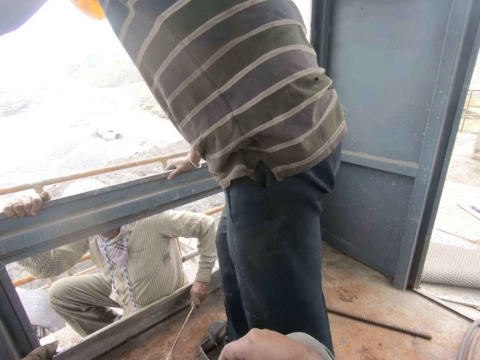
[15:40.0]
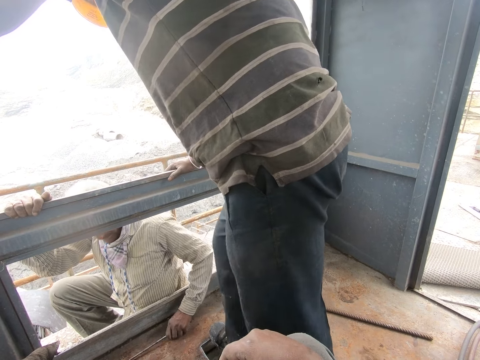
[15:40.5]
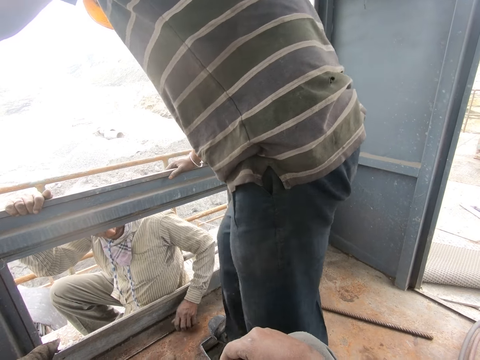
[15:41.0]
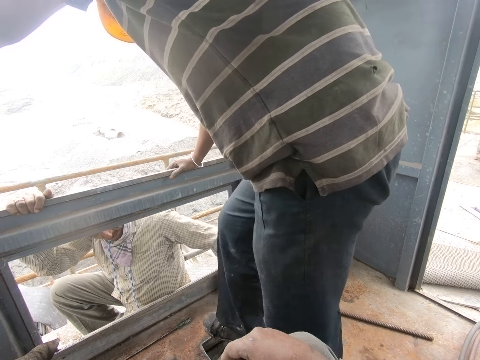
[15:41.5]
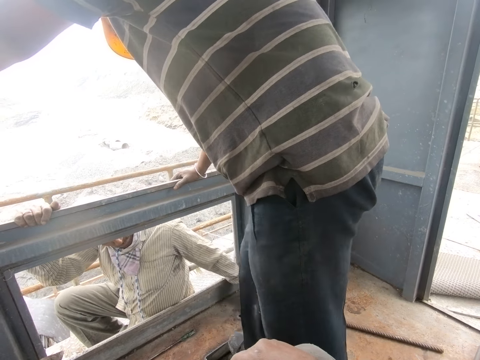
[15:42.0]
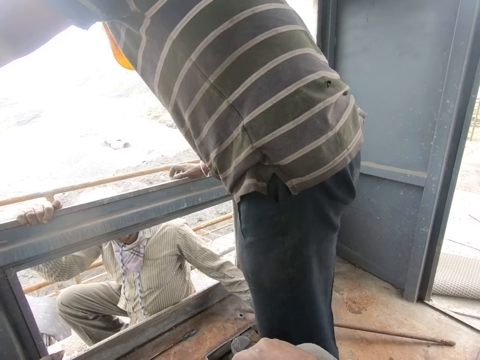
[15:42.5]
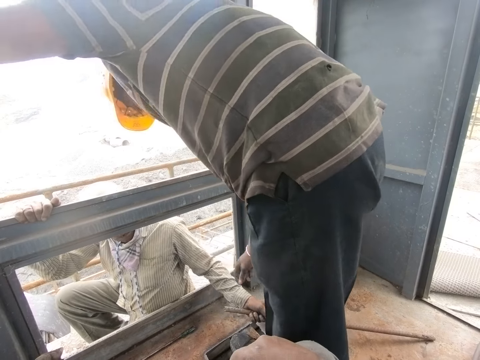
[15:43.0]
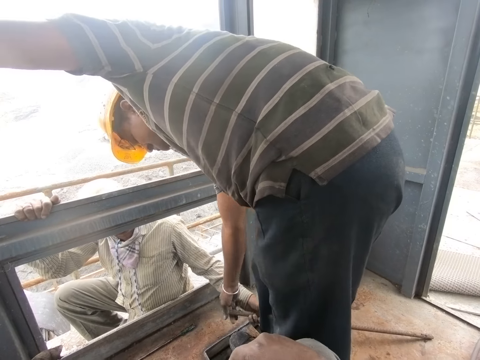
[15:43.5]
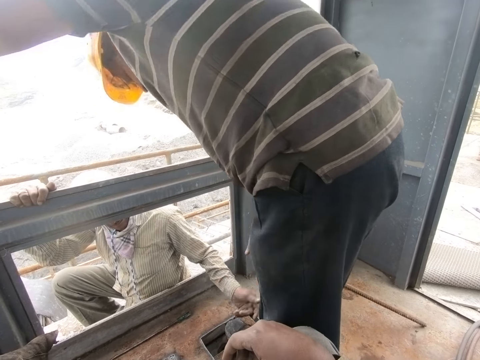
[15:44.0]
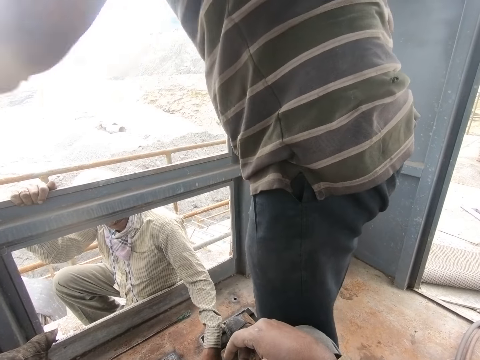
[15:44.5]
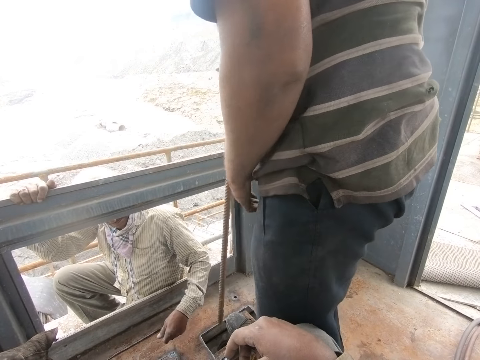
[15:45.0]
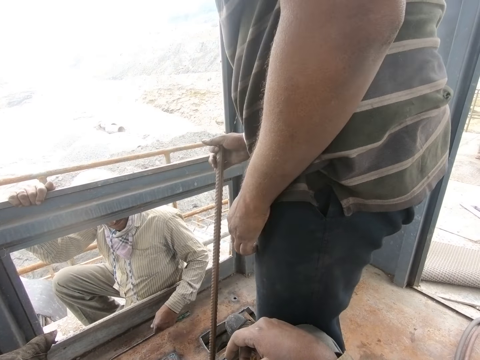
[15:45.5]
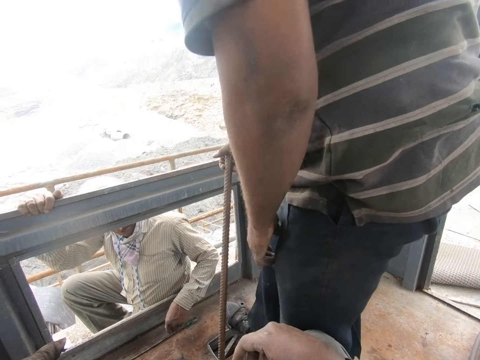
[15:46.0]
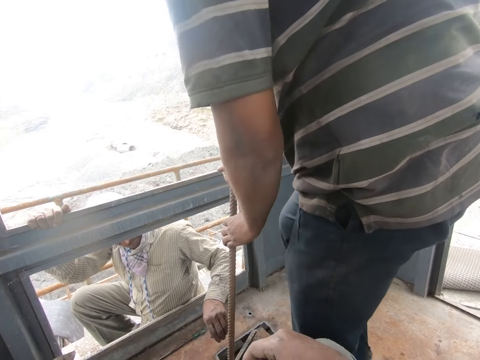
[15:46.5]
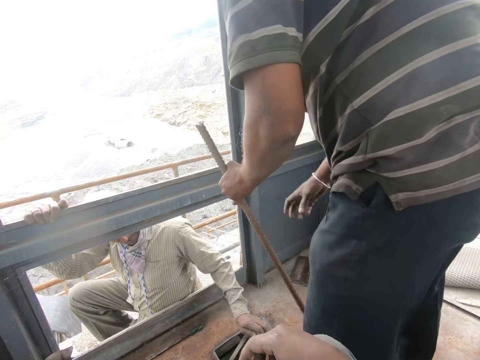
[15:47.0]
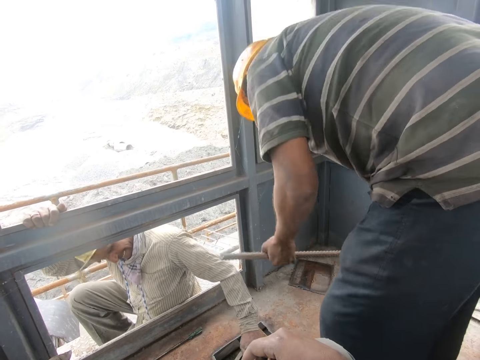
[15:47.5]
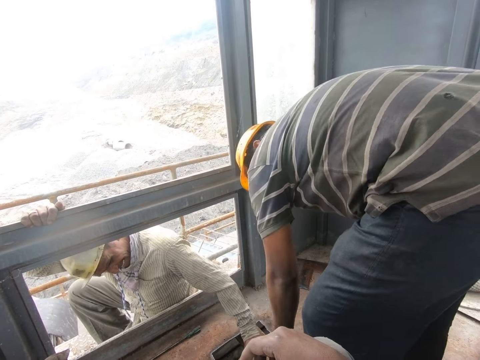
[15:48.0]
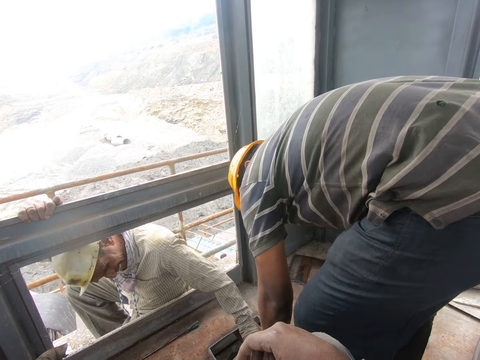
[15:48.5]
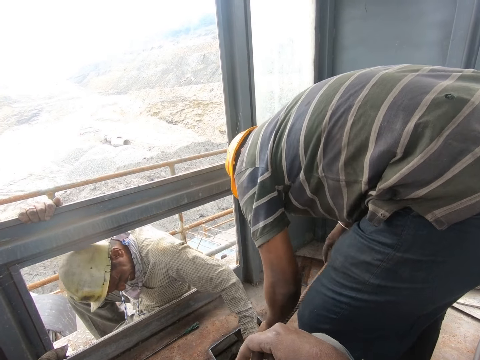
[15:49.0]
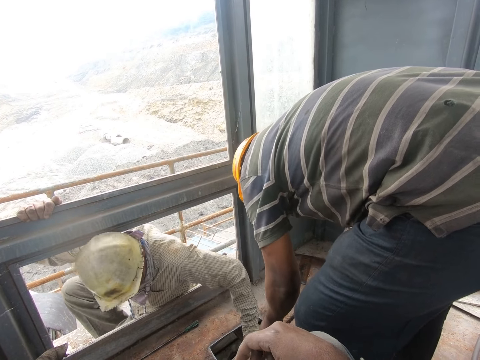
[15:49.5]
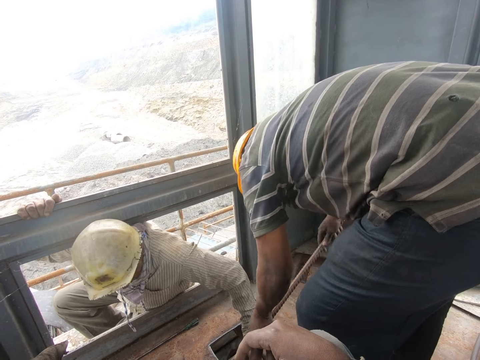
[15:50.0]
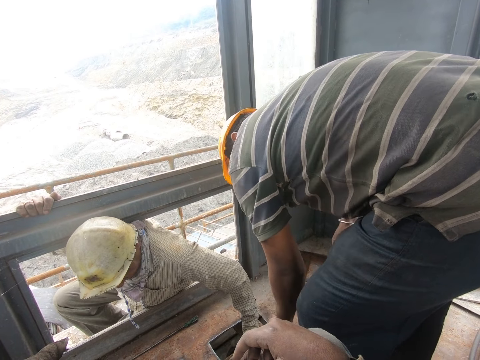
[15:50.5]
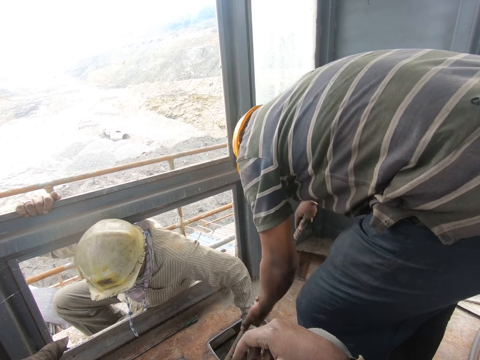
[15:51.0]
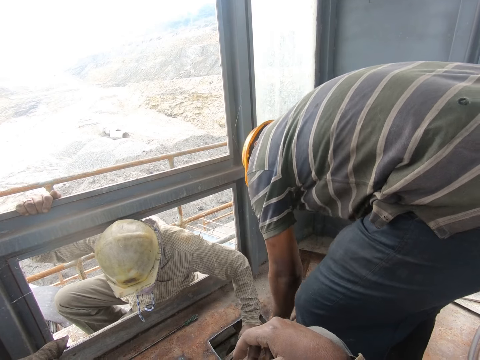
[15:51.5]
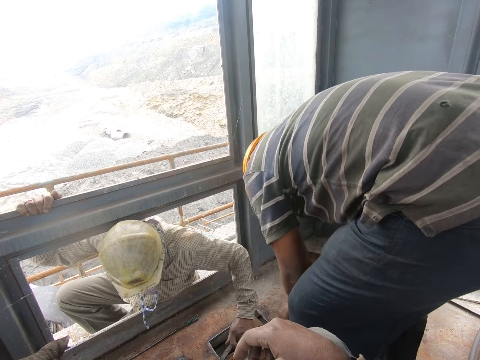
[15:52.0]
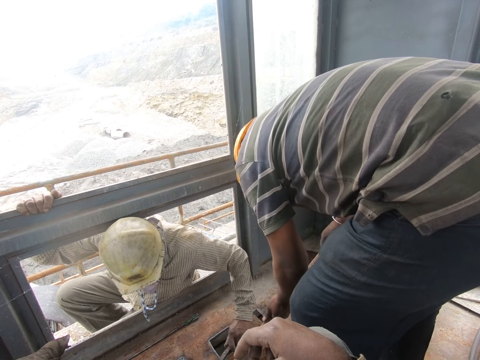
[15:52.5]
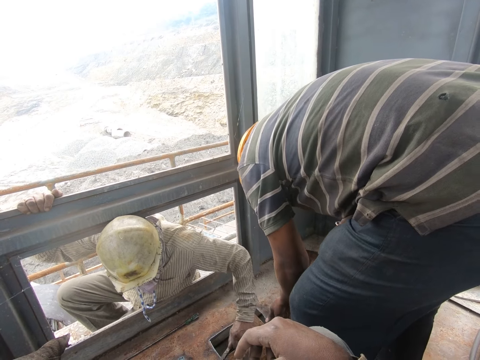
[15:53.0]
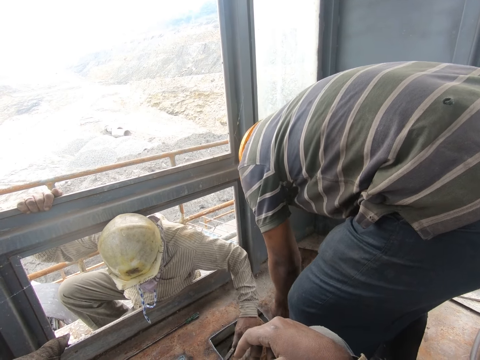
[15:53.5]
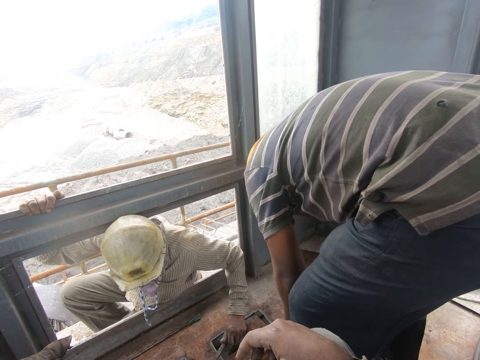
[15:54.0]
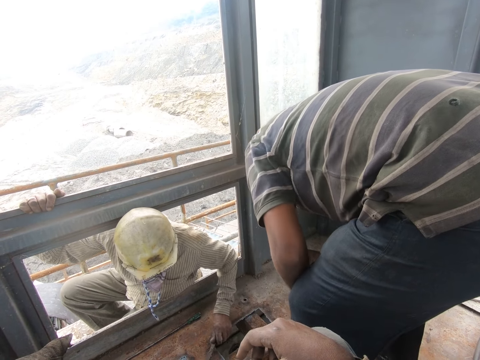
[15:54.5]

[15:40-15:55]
A man picks up a rod. The man removes his hand from the rod. The camera wearer stares around. The man opens the lid with the metal rod.

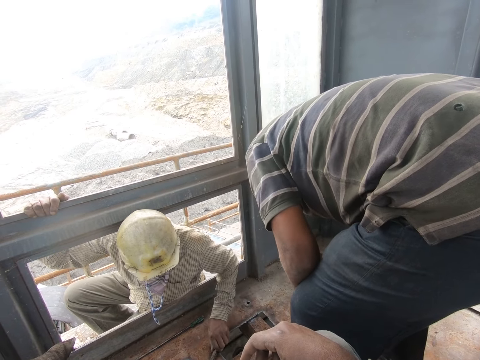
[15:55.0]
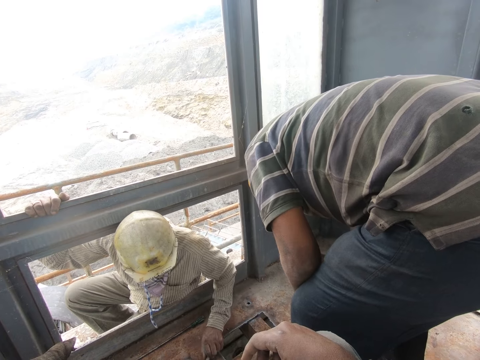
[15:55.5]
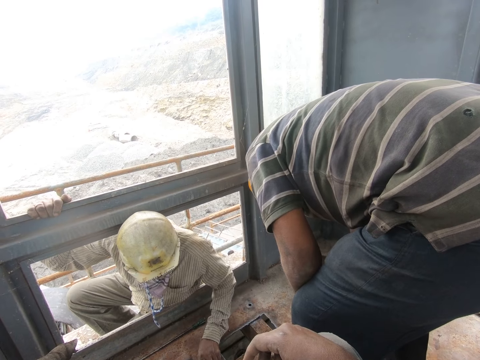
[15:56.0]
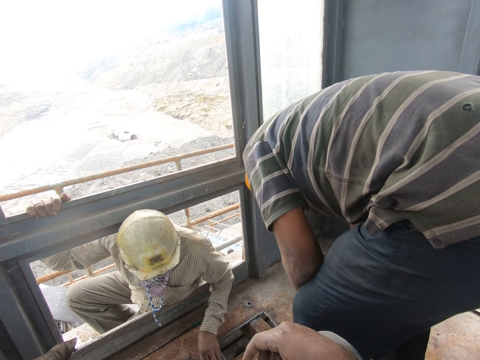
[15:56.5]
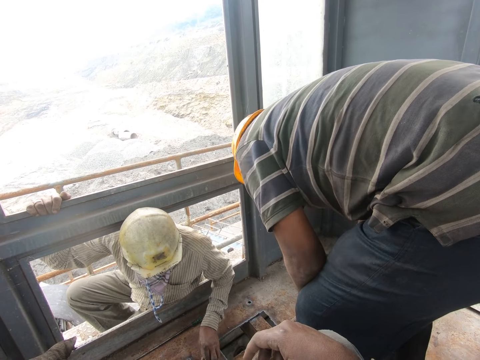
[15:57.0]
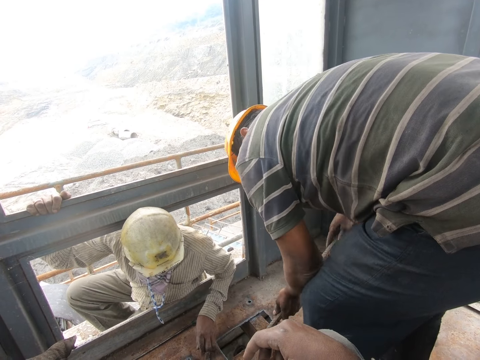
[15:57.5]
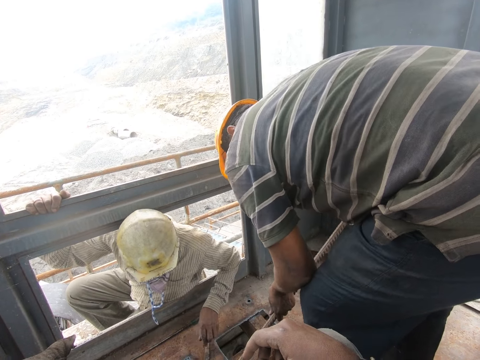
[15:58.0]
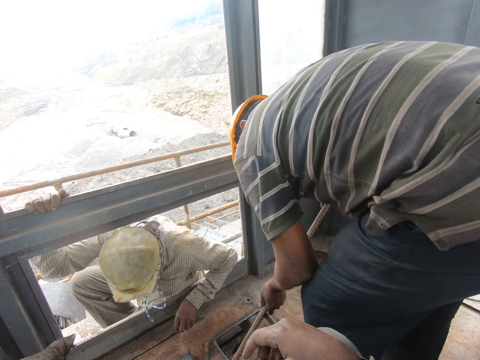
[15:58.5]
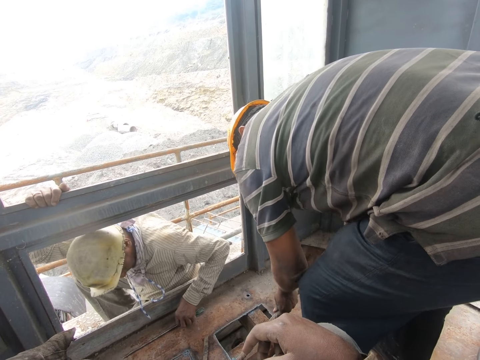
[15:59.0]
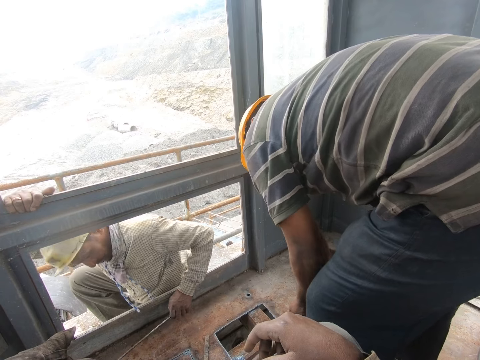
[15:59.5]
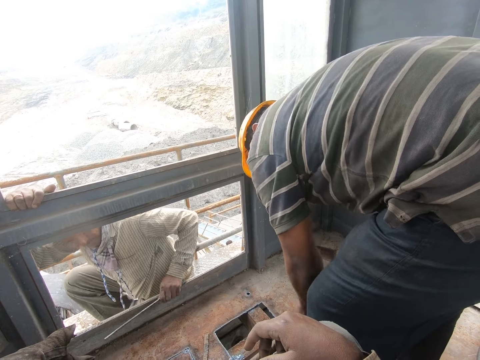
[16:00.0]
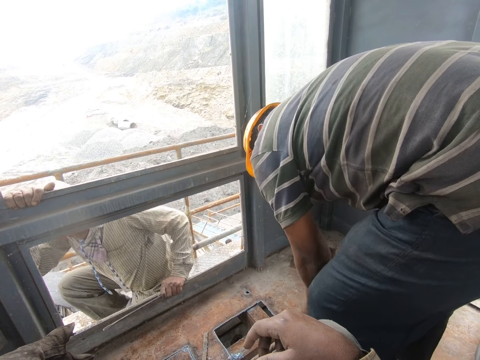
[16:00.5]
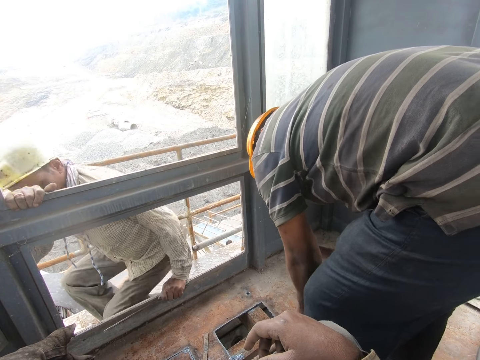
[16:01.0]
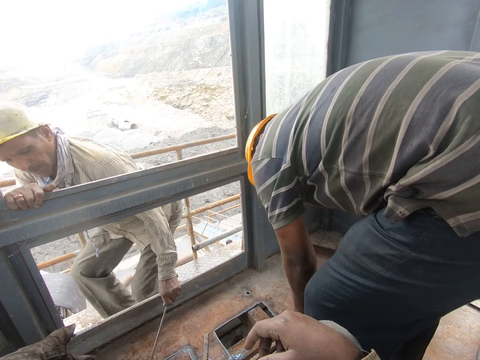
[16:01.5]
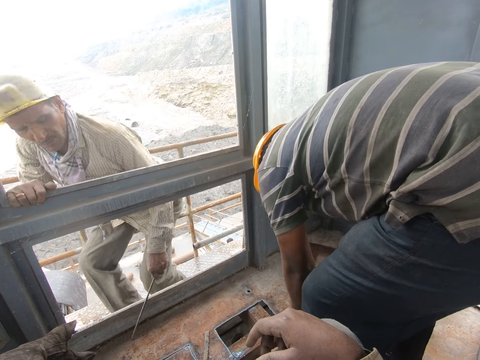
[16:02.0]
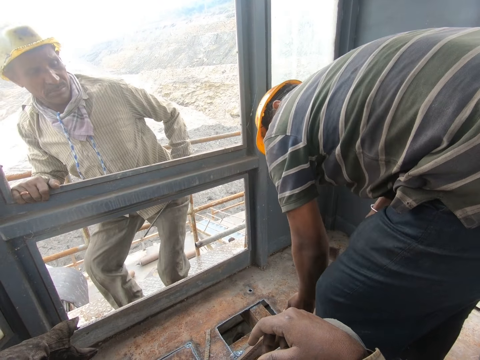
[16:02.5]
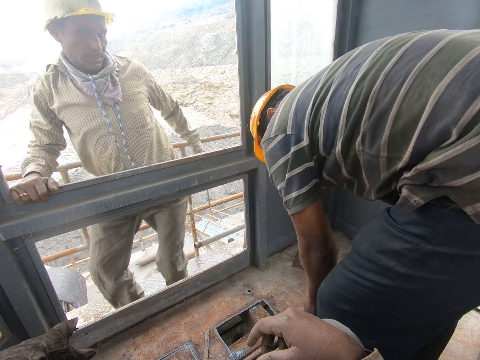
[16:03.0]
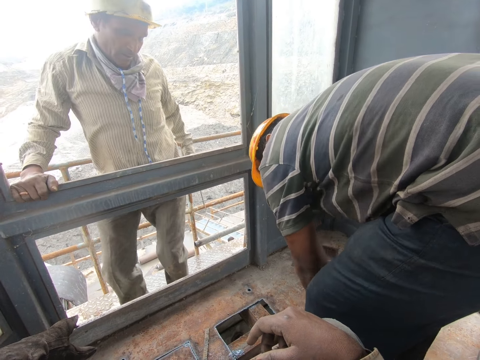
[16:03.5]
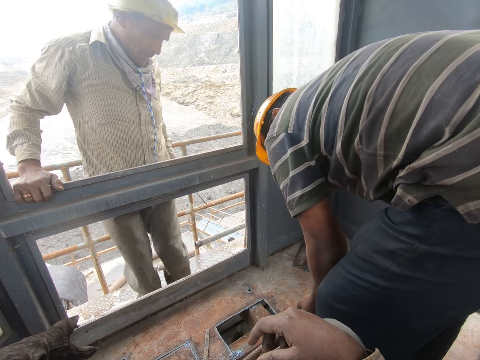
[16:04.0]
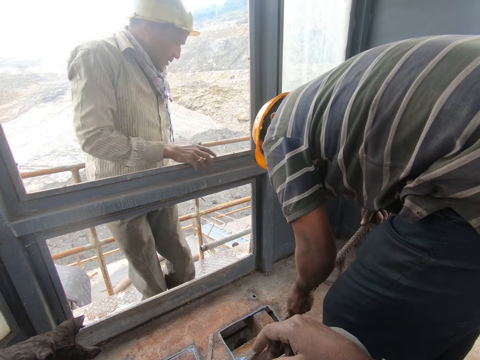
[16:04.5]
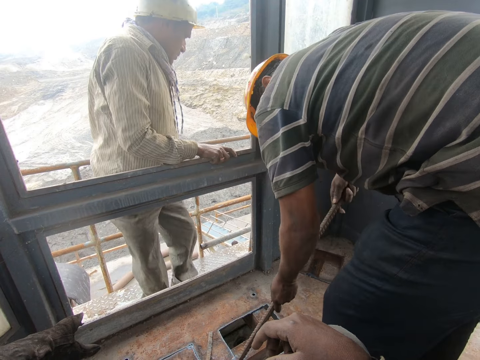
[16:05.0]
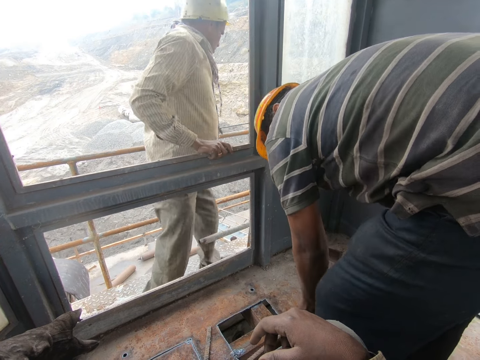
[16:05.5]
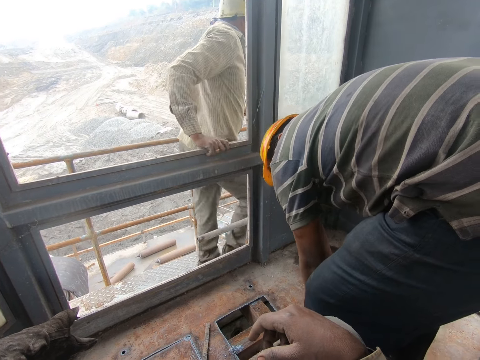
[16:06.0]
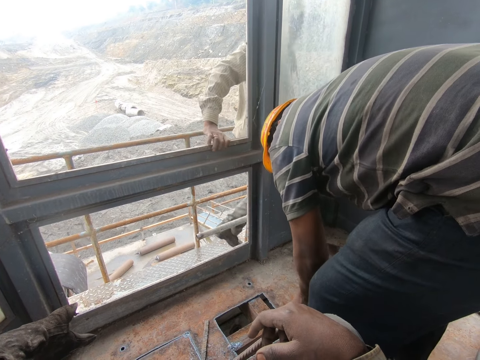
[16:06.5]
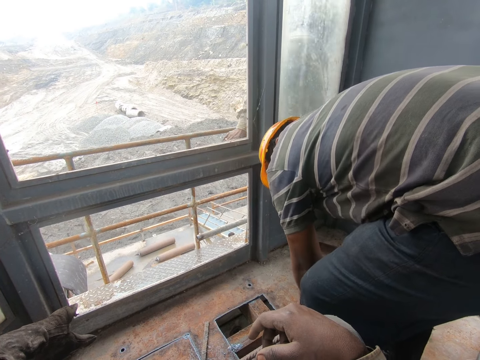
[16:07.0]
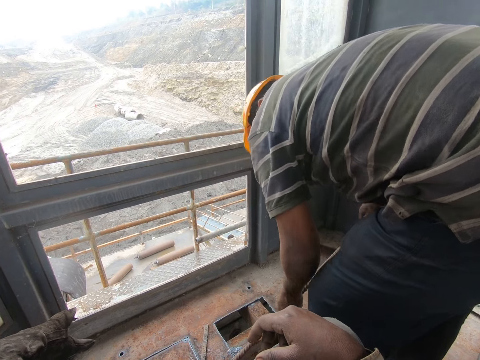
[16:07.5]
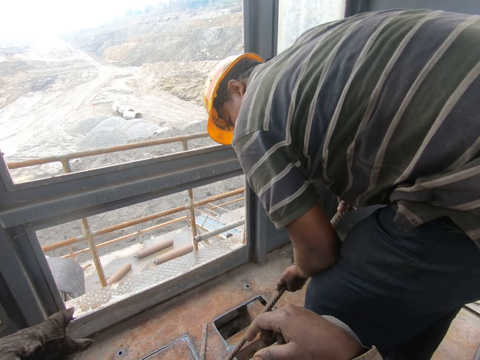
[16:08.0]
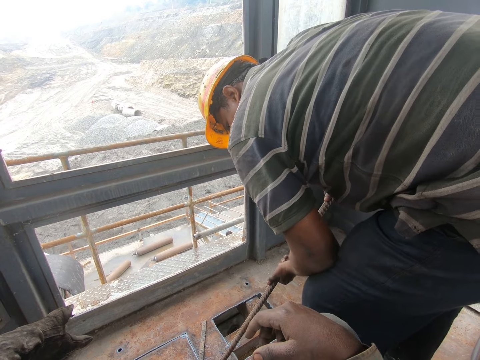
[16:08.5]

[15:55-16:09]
A man gets up and walks away. The camera wearer looks around.
